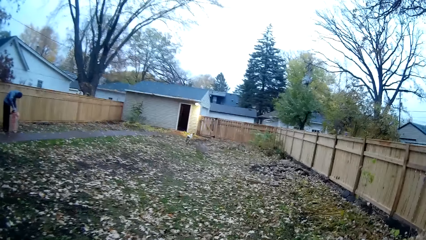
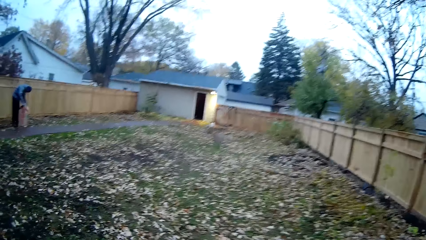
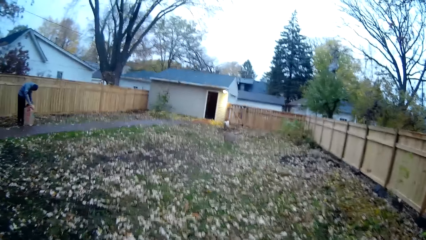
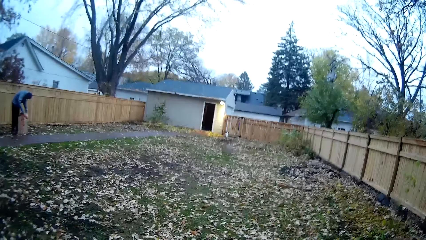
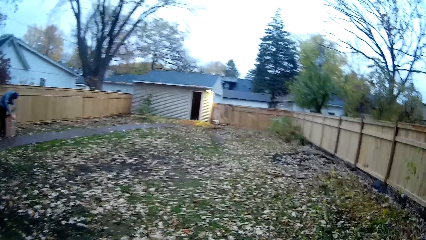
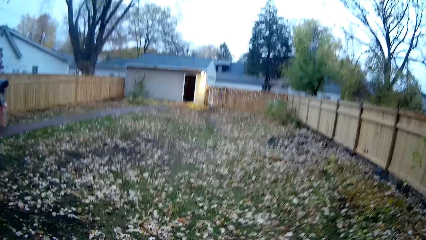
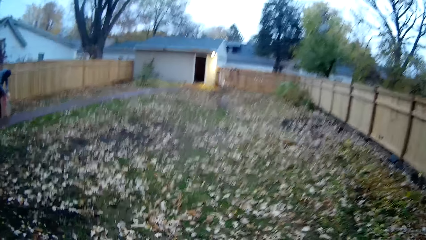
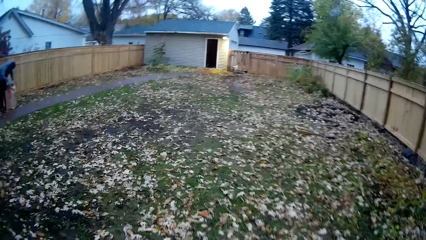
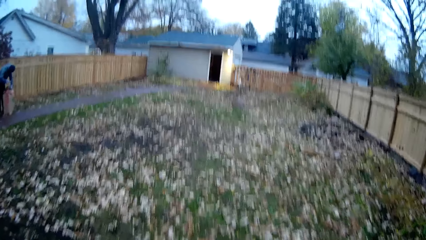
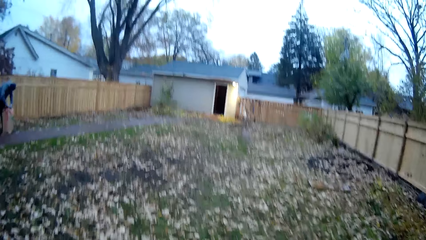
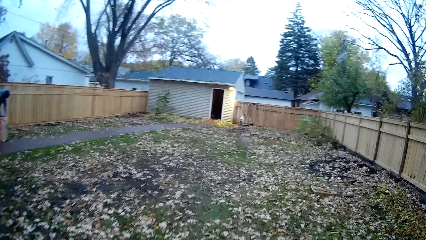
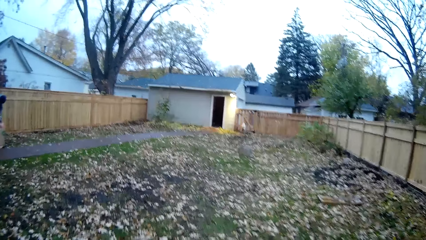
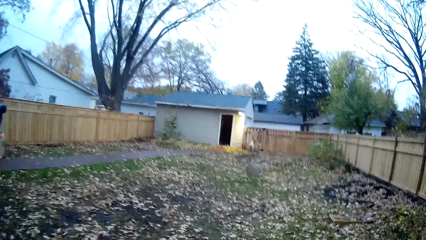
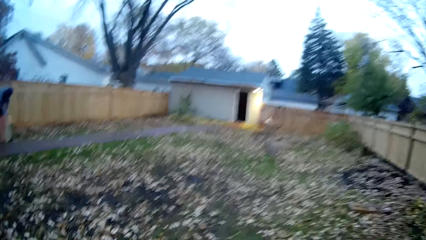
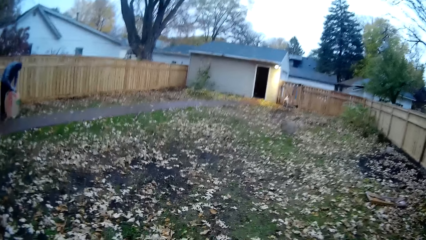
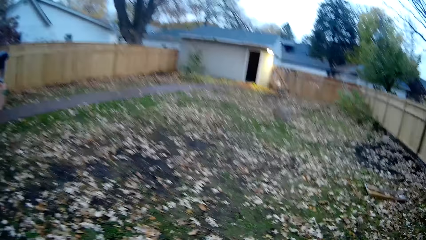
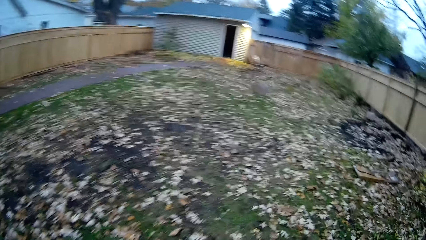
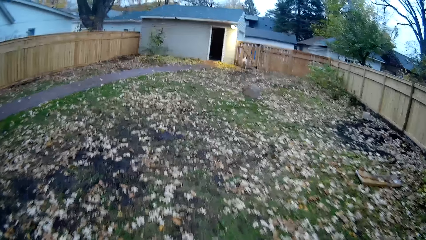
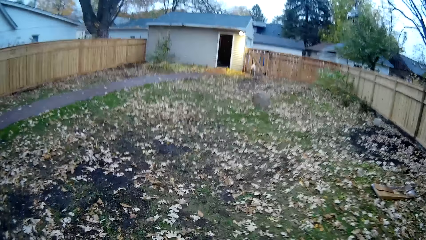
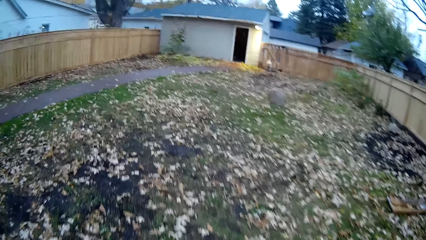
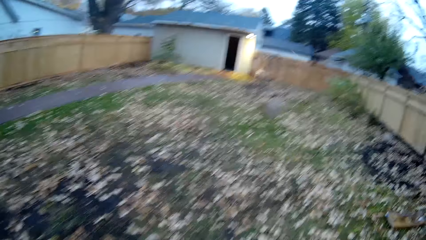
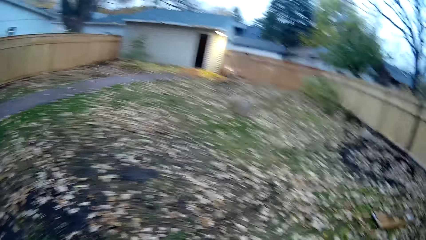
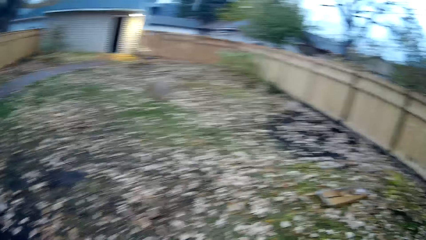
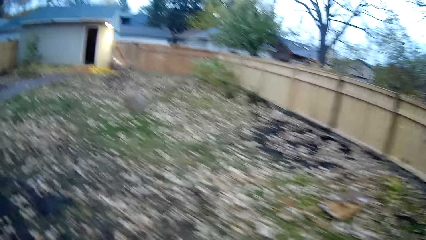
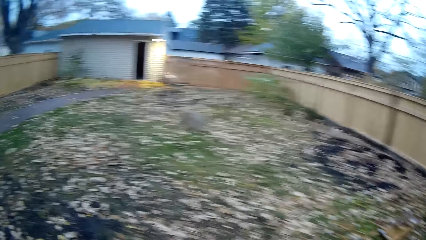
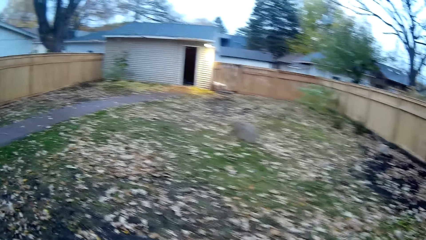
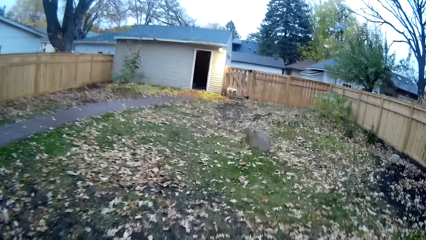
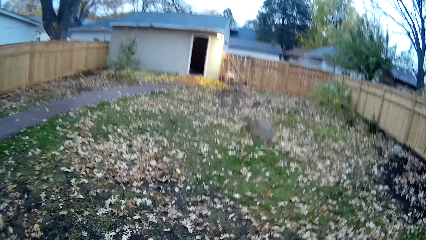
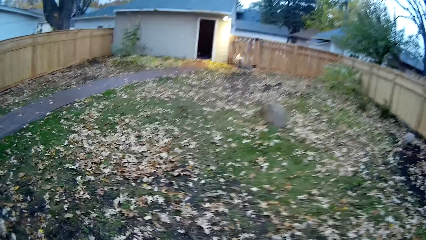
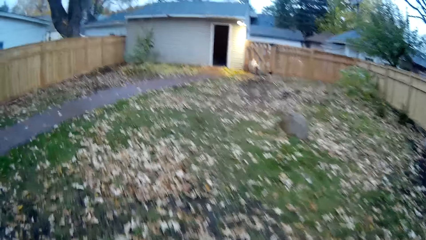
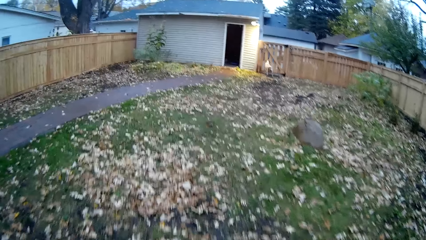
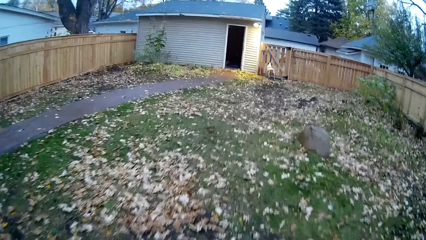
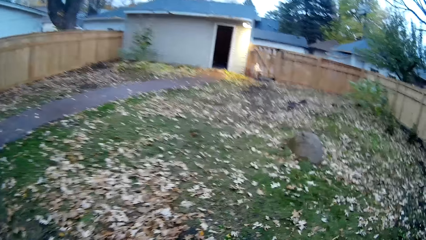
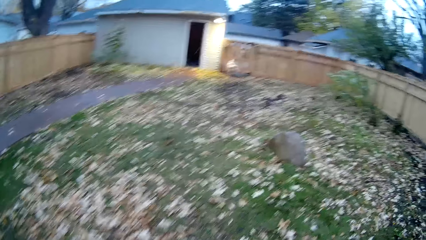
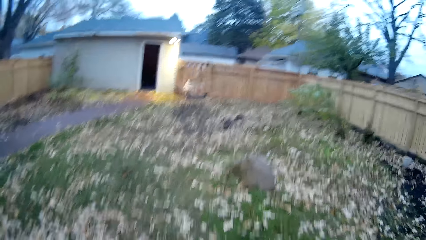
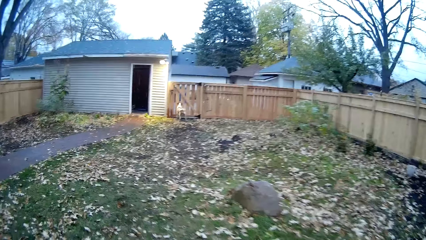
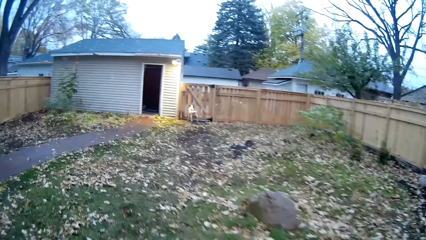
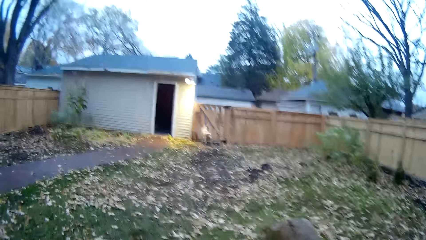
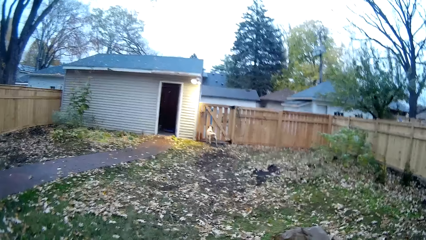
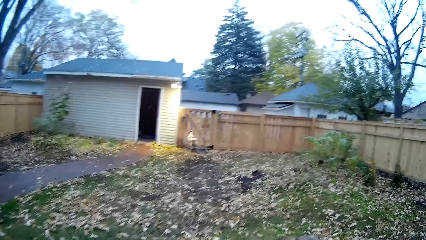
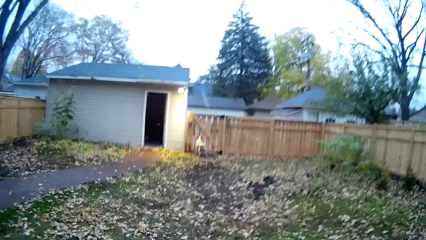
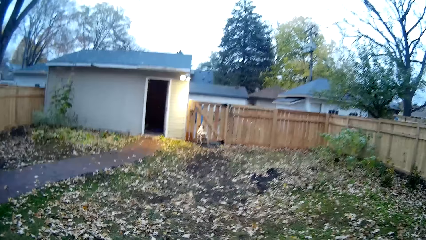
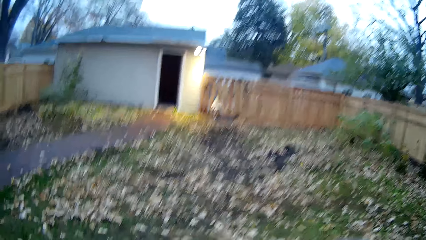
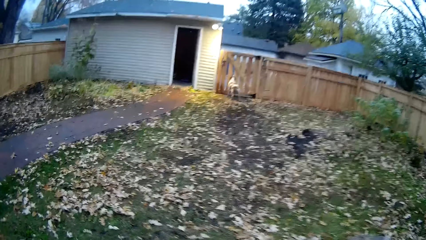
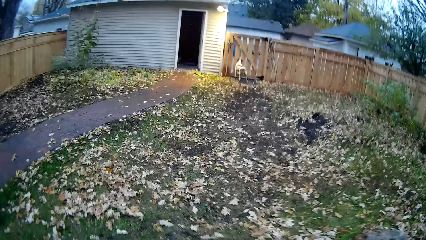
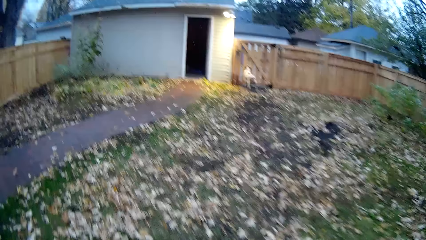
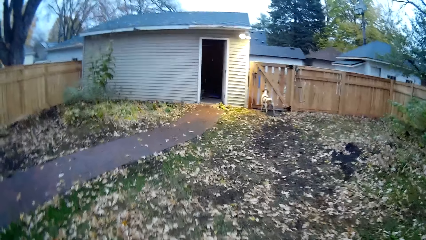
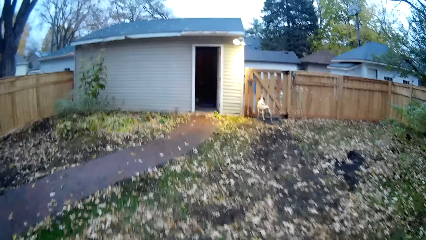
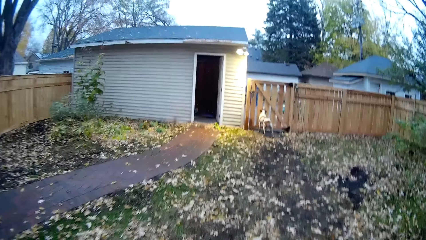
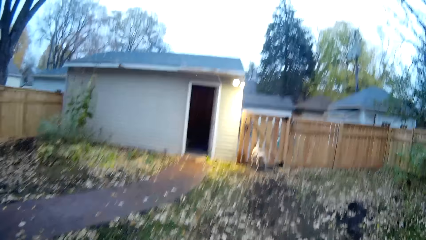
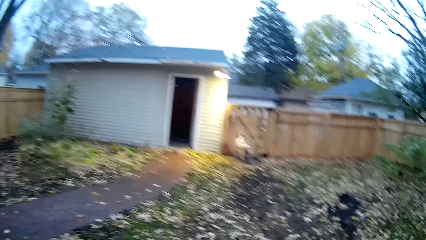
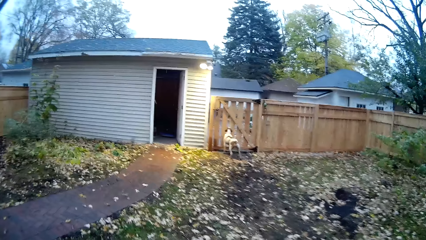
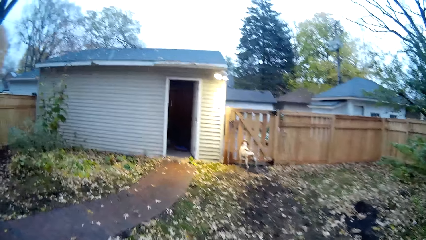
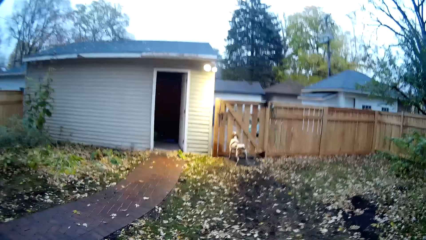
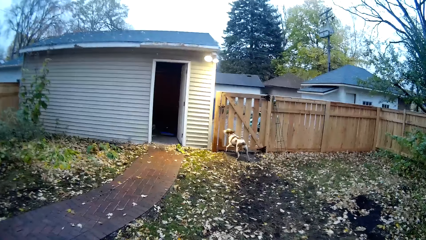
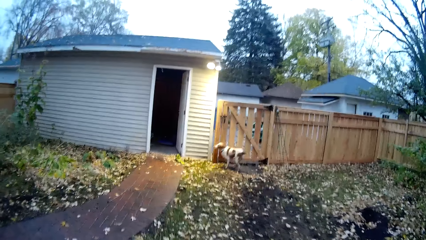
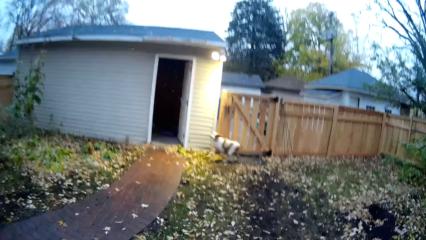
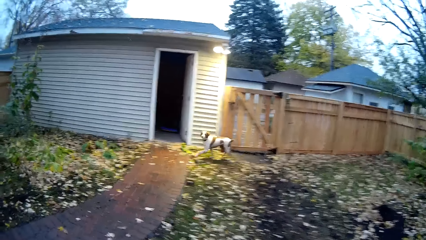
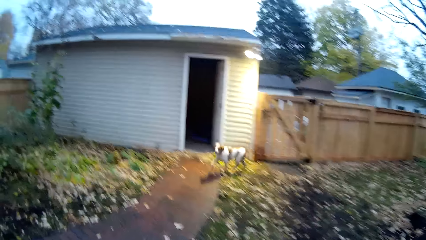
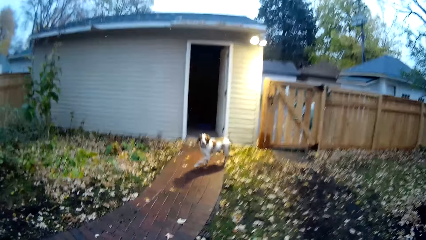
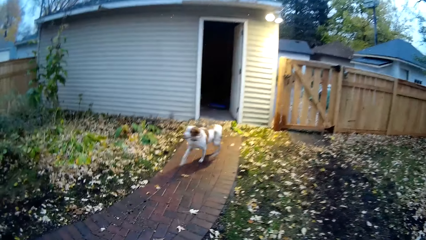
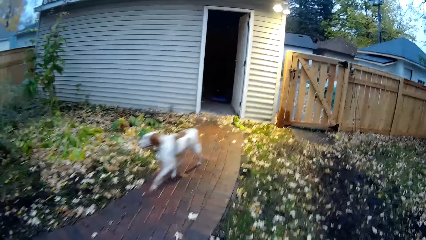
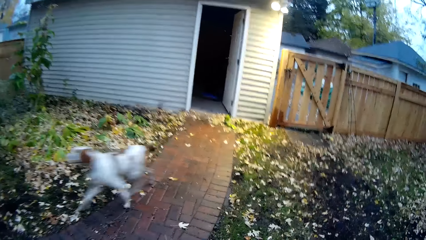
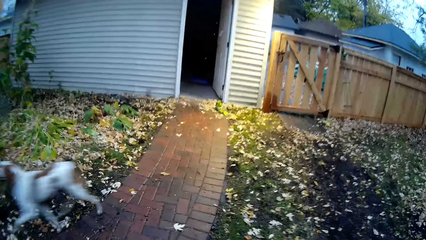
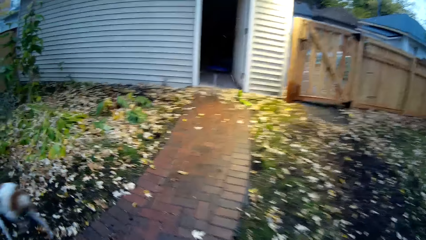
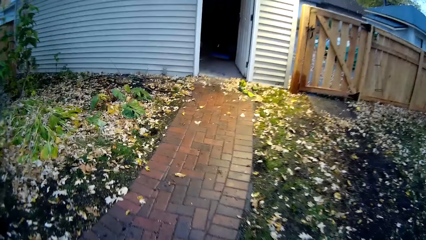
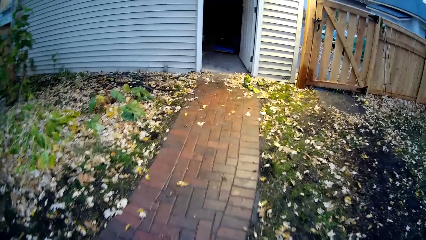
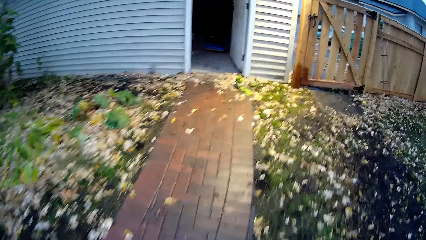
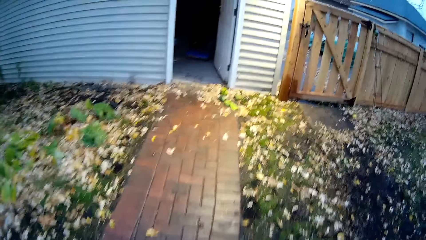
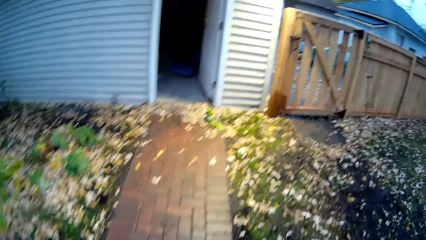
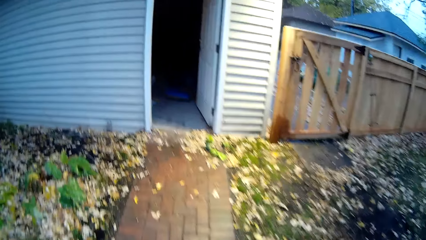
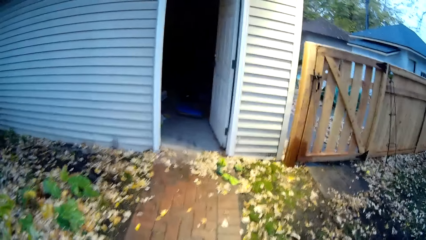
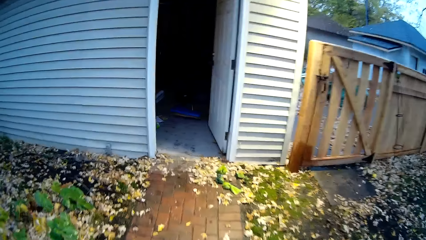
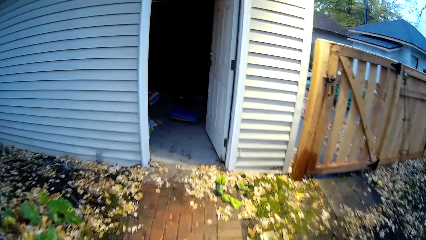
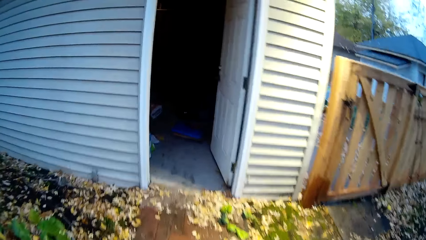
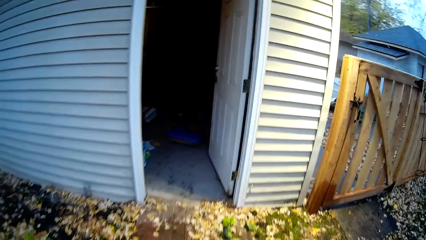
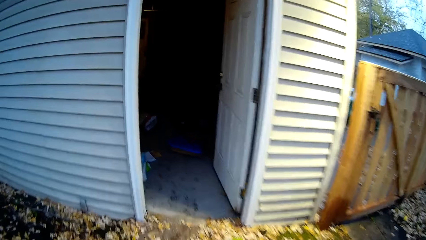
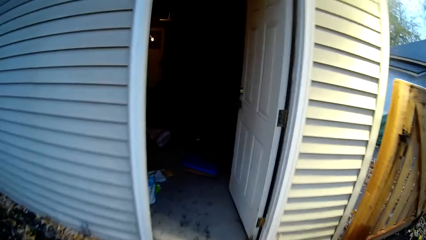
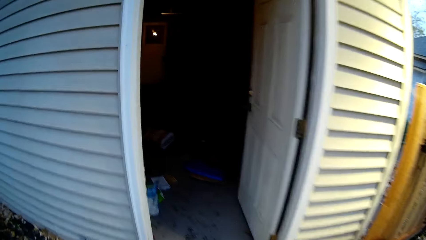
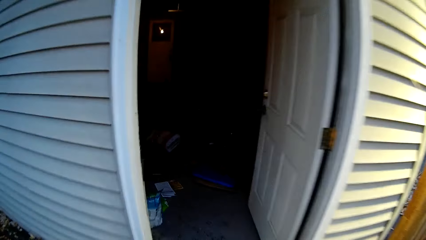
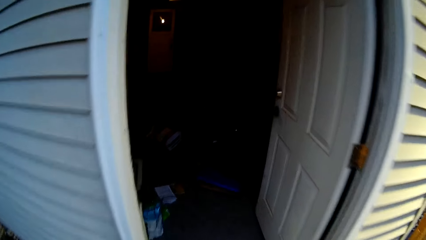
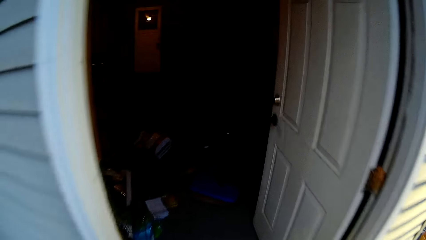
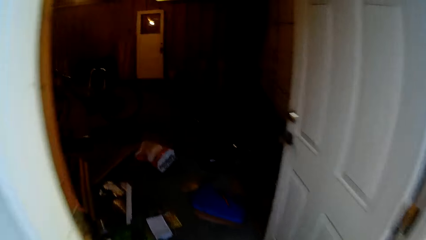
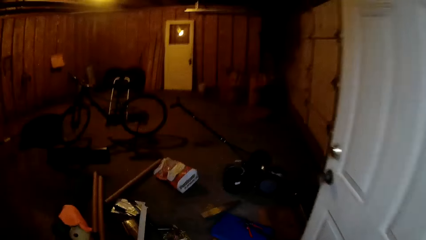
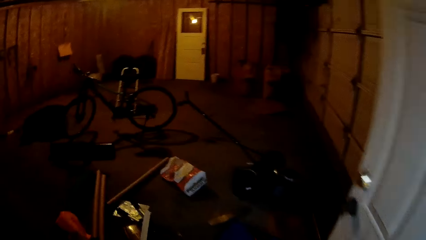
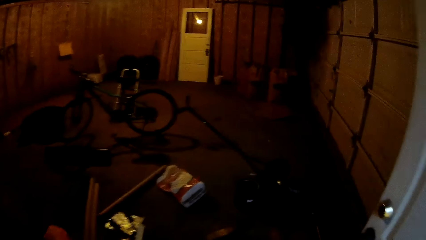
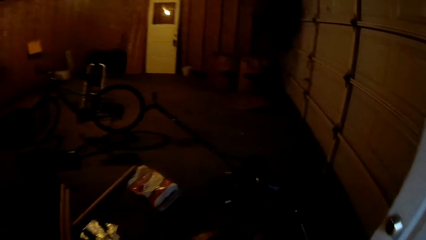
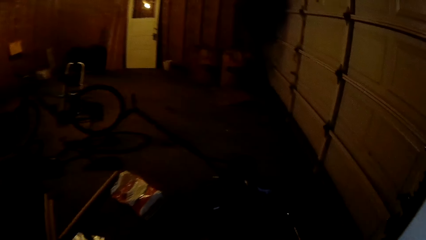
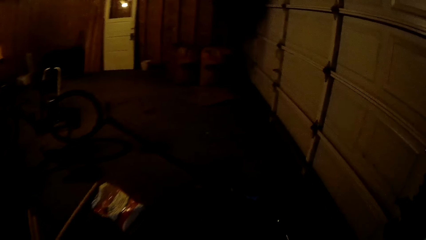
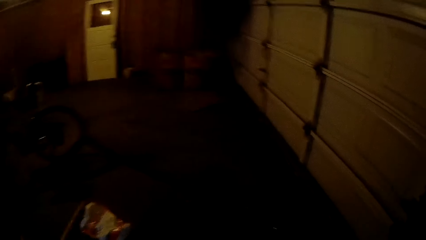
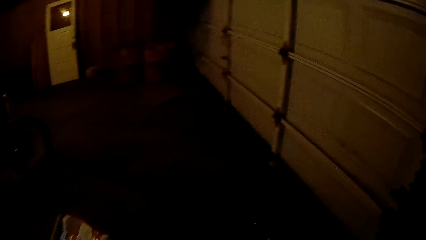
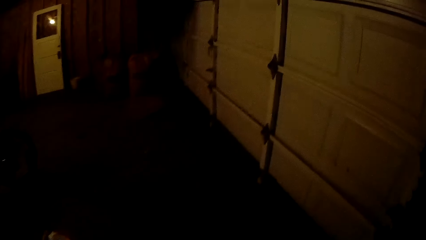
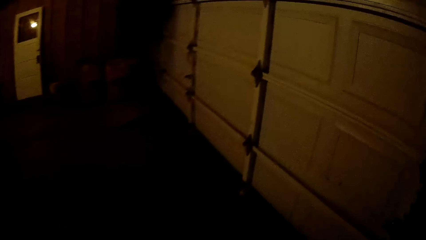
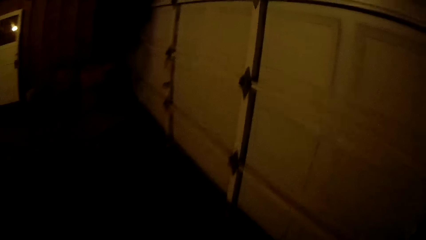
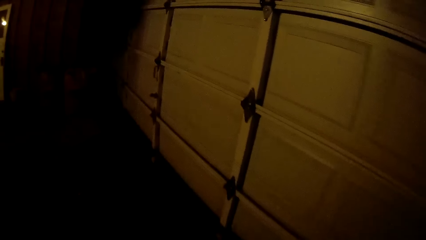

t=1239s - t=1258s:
The camera wearer walks into the room close to the compound entrance.
